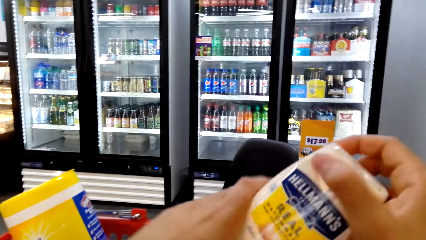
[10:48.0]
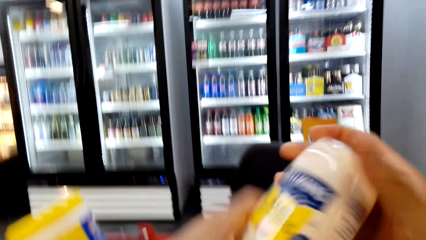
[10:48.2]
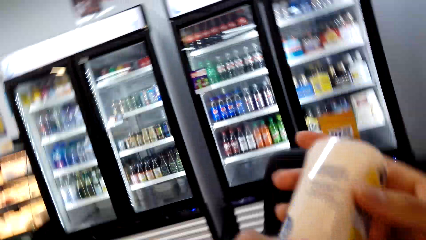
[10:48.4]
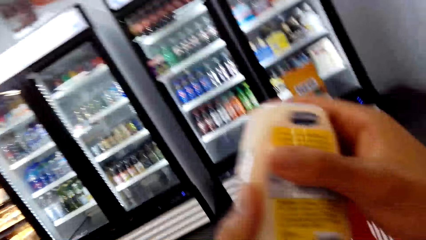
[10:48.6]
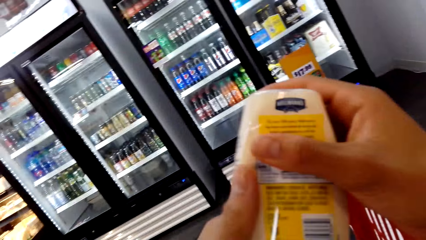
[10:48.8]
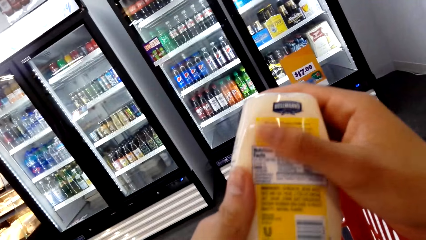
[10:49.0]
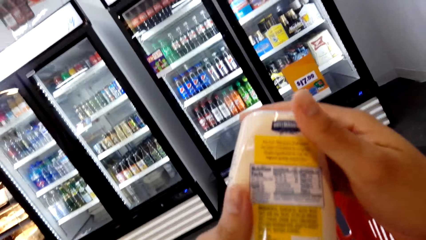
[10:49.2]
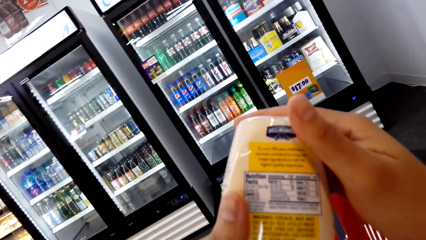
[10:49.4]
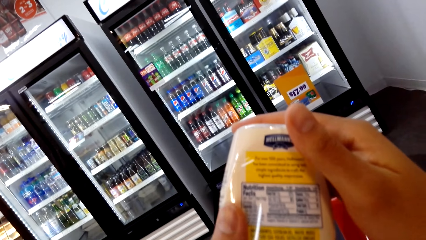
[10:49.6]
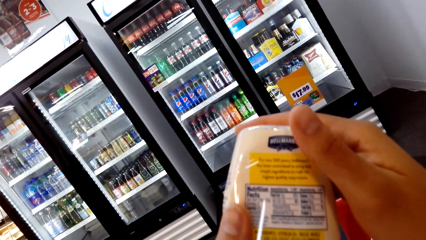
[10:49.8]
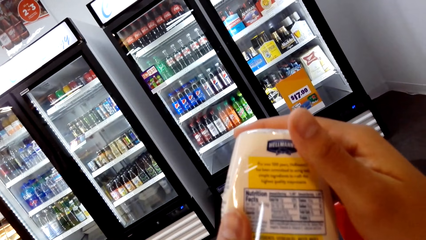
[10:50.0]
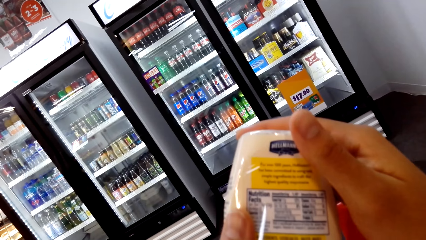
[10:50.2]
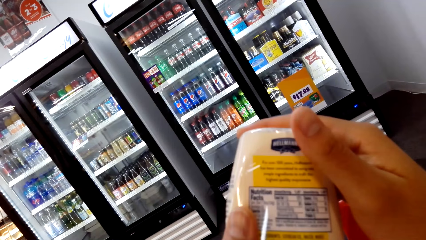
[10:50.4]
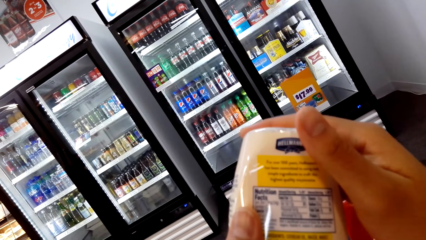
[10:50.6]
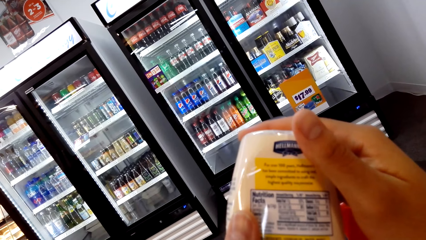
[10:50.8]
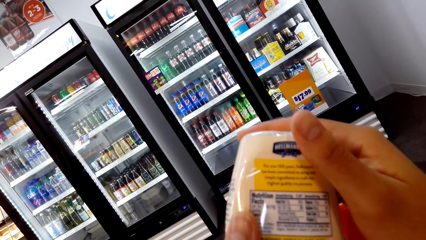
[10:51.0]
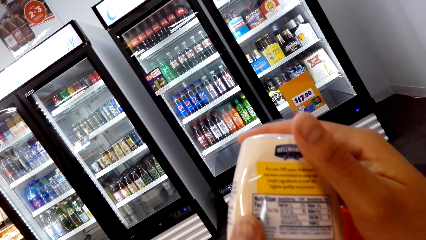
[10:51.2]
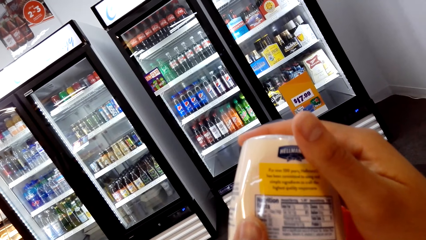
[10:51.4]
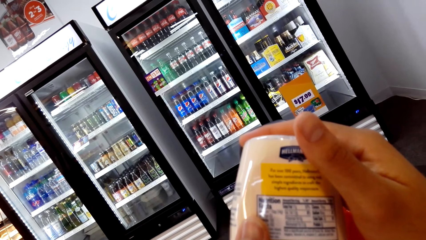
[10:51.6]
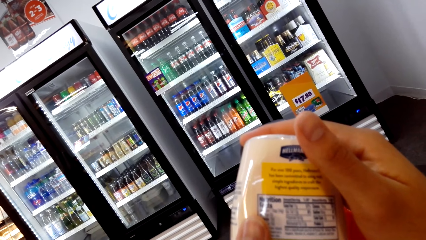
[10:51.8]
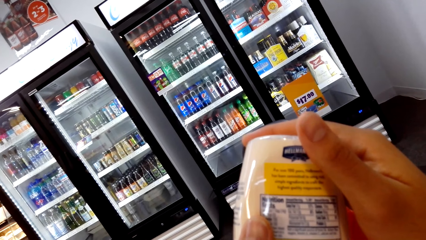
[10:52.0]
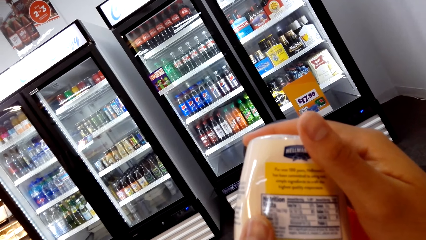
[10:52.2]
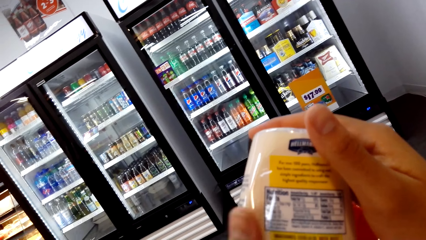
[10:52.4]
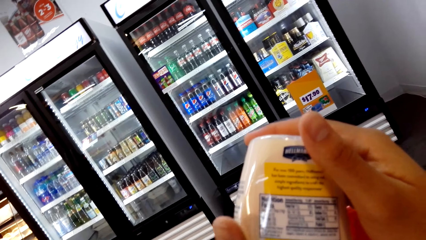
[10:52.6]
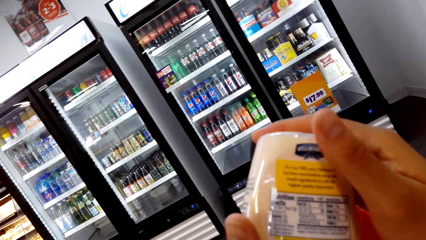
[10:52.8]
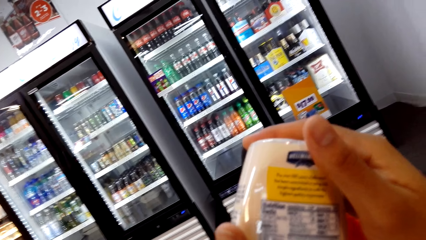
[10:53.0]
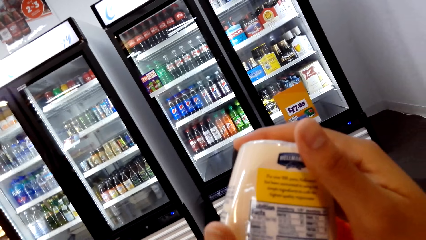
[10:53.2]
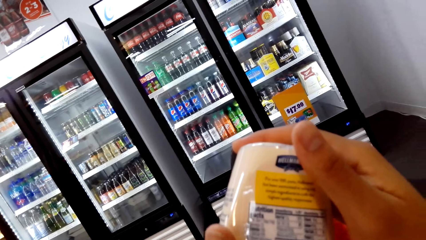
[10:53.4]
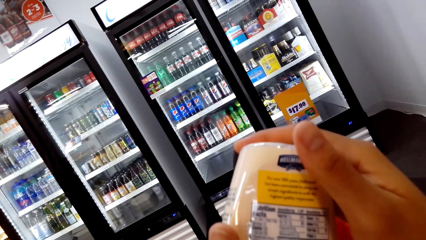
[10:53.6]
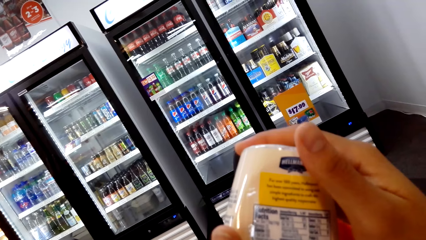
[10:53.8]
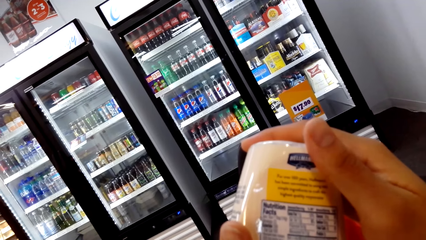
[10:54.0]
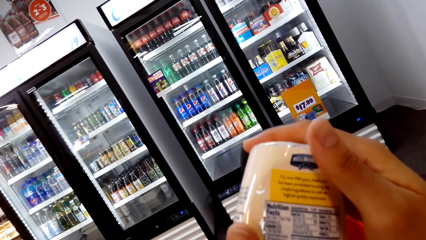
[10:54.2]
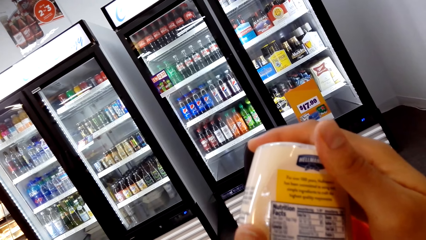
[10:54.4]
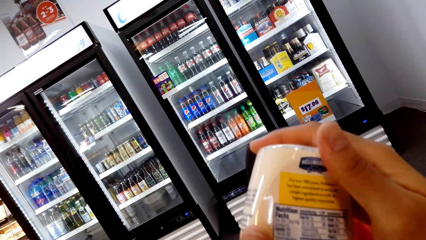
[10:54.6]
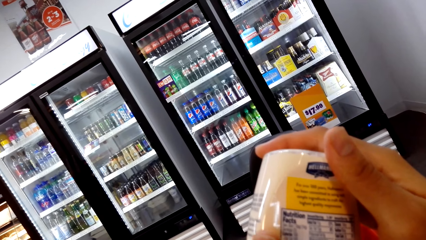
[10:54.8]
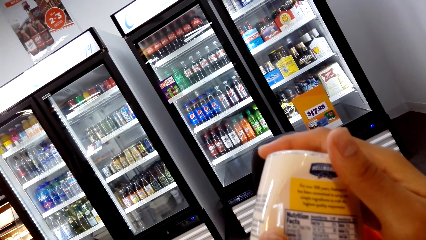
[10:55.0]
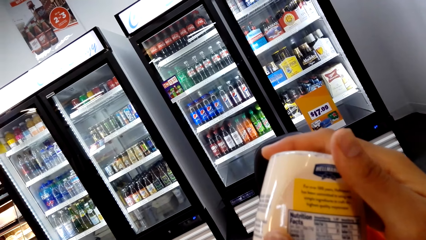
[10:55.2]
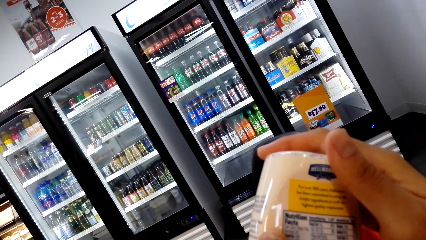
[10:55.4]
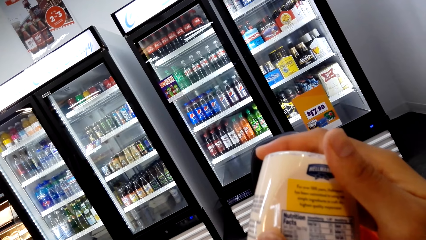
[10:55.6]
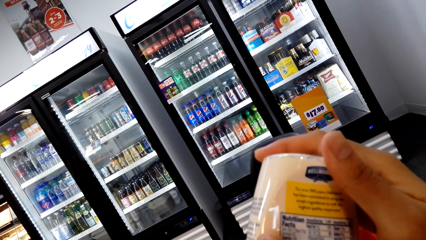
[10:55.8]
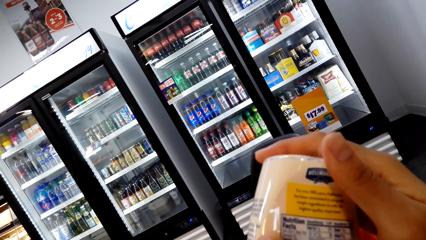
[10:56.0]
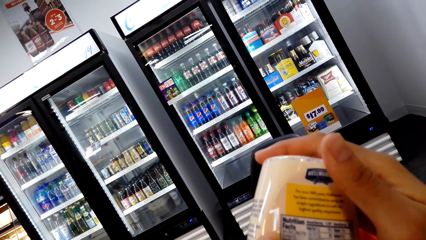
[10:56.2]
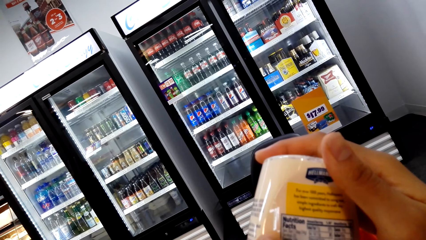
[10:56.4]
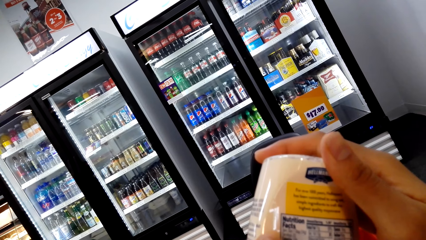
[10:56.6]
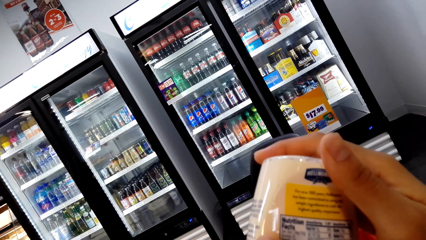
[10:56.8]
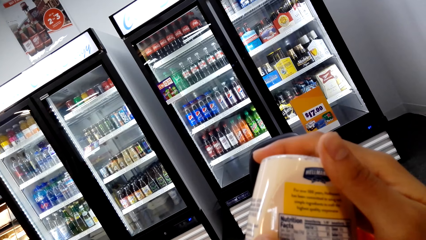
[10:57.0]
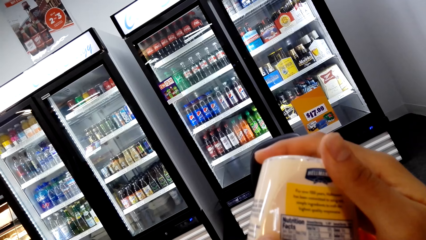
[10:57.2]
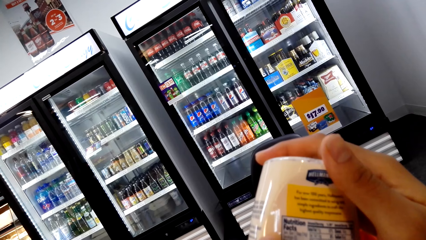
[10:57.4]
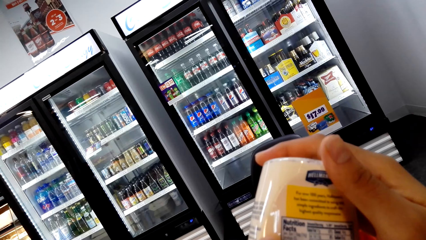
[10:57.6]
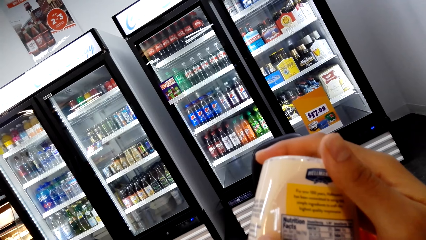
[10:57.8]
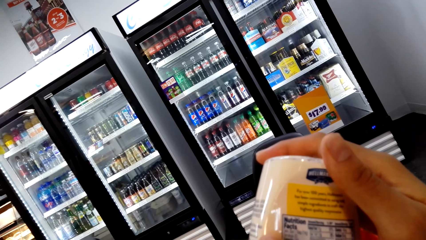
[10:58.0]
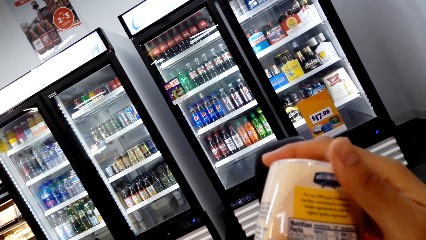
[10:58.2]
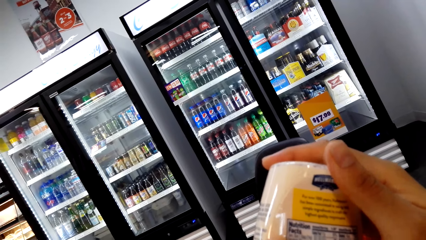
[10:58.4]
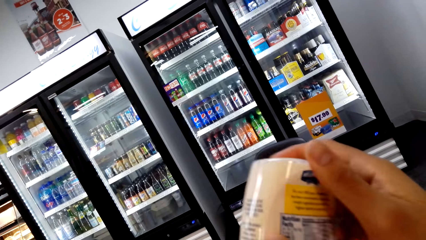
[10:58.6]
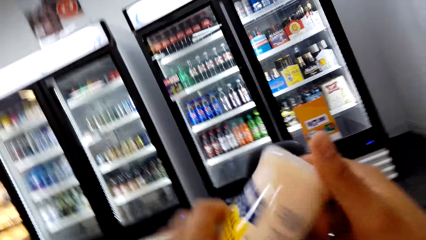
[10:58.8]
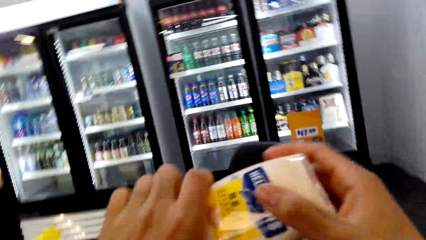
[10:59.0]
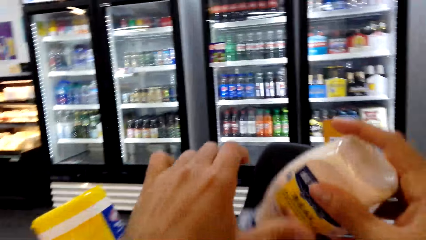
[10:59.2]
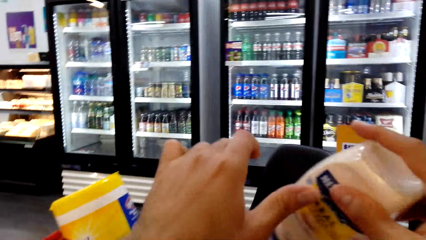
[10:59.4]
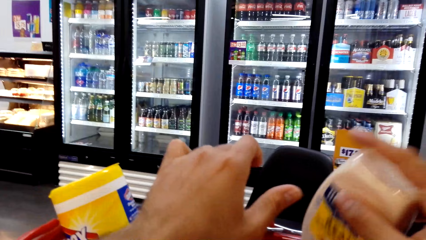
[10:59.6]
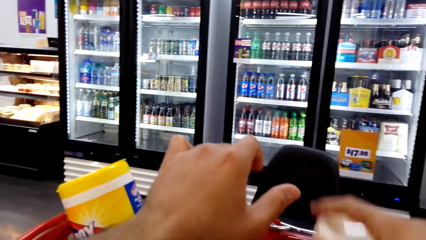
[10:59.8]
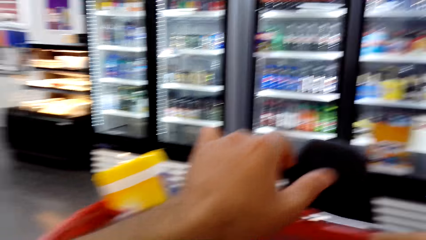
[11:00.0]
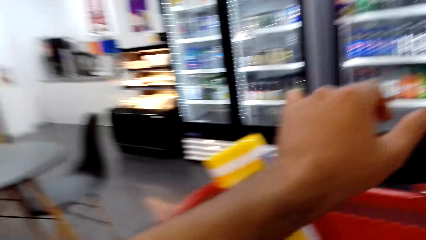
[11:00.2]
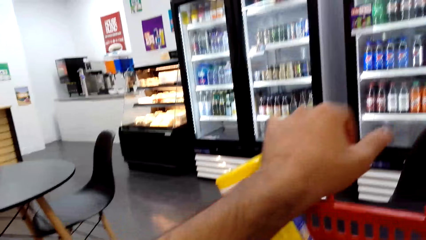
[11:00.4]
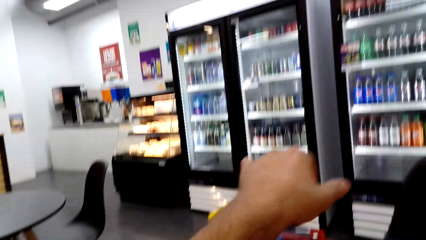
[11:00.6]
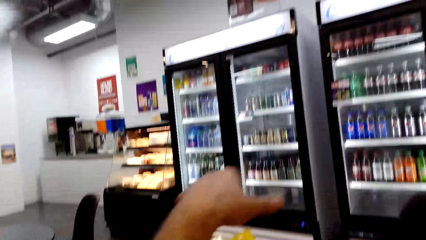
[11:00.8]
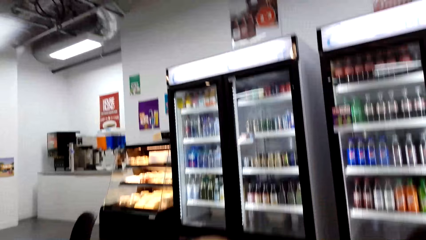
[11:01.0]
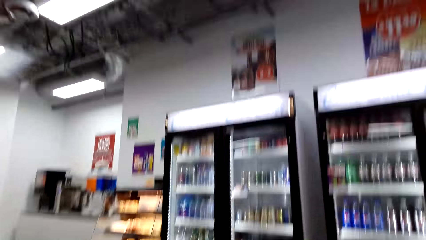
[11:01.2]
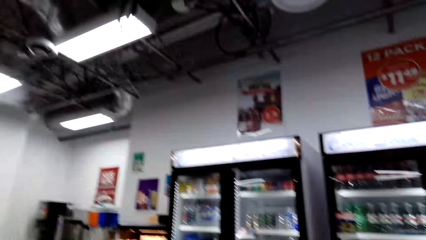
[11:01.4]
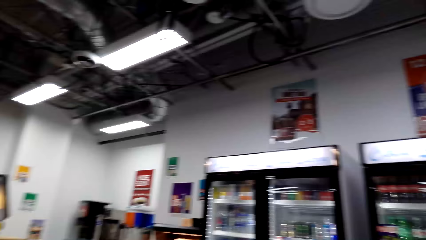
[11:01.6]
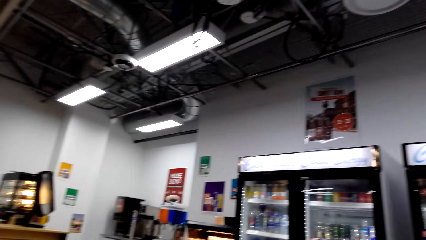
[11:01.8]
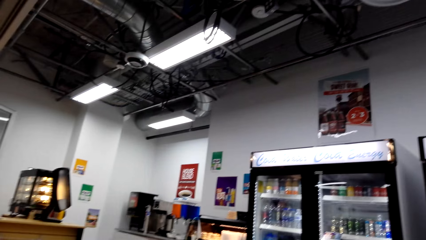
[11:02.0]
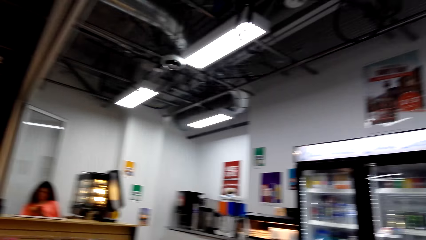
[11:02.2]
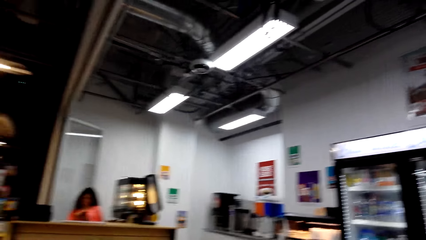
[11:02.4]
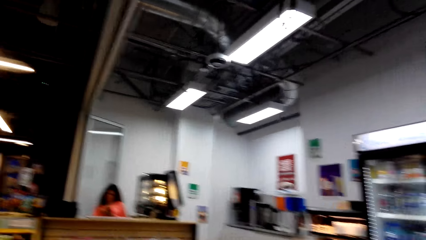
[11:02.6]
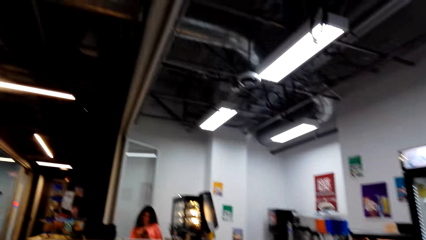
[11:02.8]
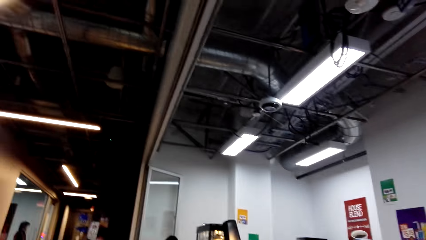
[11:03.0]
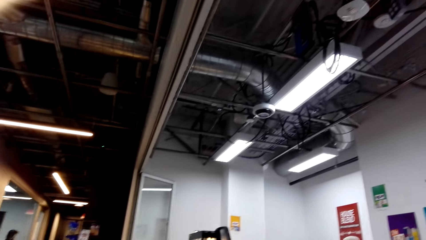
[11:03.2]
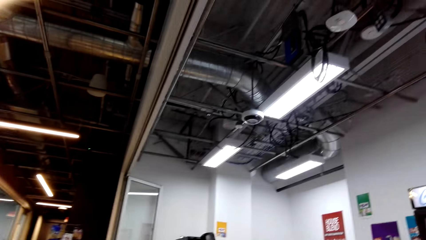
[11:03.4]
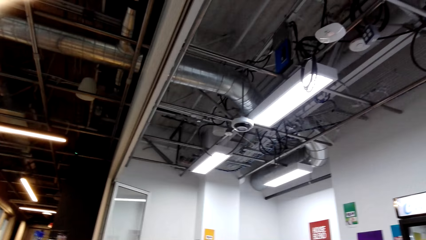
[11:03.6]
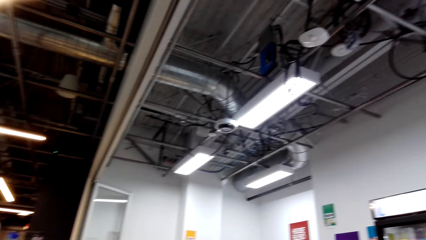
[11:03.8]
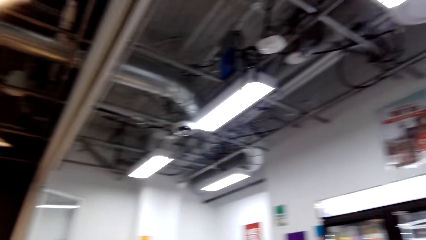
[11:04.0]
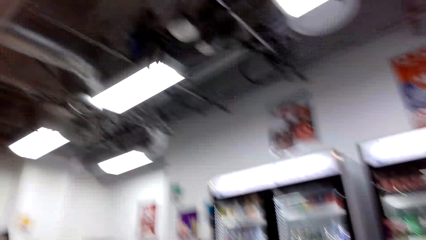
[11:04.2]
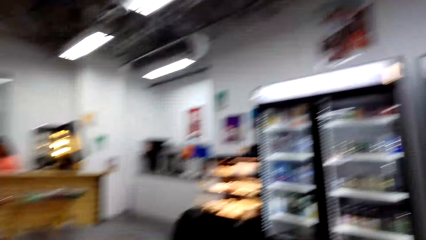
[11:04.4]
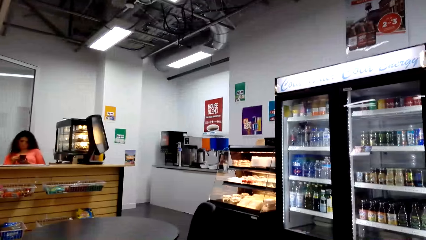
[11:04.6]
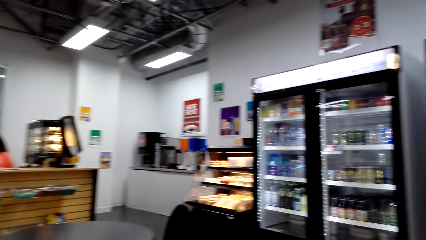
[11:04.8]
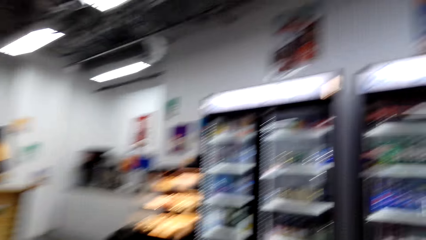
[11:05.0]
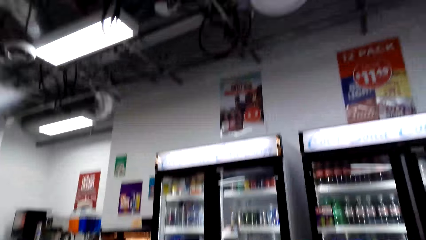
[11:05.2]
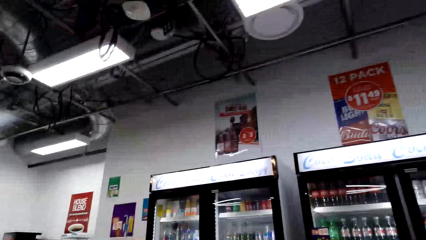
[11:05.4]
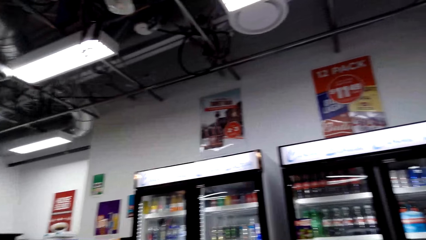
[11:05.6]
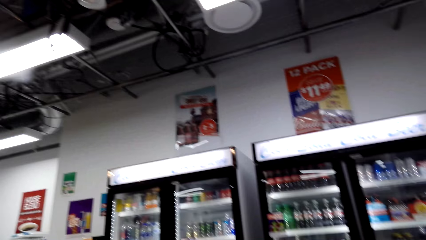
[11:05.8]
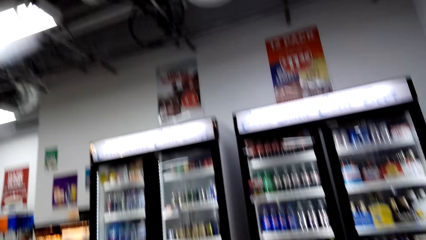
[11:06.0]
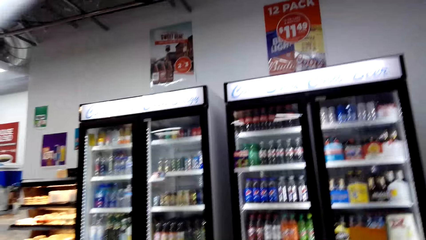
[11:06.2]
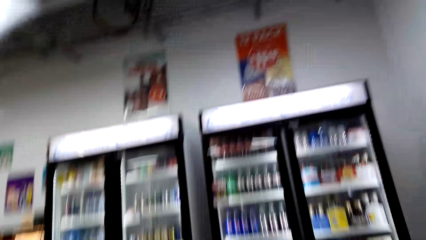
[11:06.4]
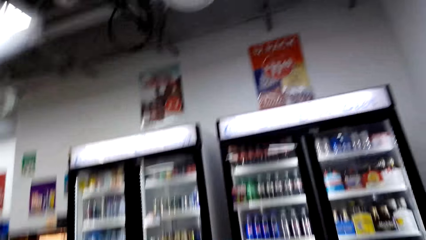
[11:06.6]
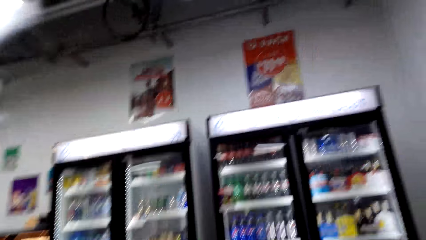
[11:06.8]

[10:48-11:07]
The camera wearer looks on the gel bottle. They put the gel bottle in the shopping basket. They look around in the room.
